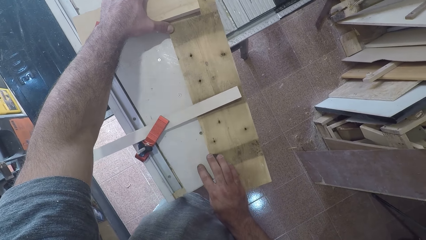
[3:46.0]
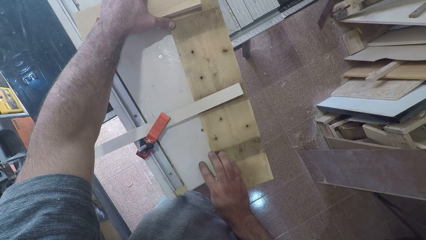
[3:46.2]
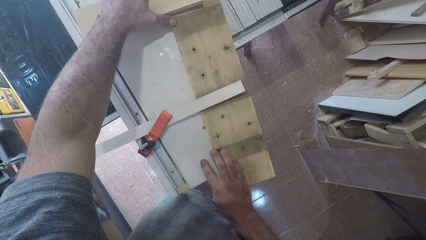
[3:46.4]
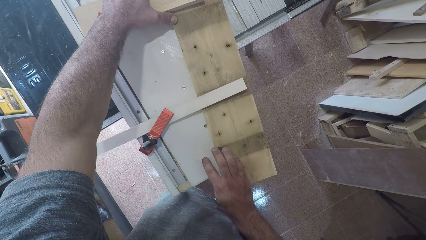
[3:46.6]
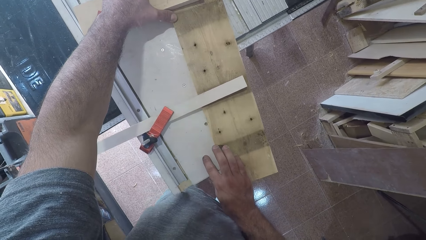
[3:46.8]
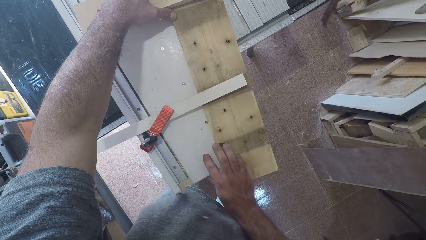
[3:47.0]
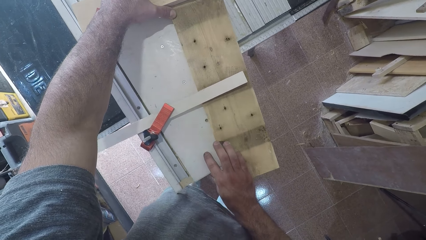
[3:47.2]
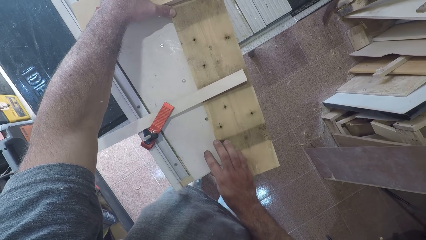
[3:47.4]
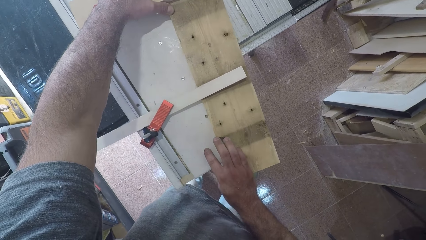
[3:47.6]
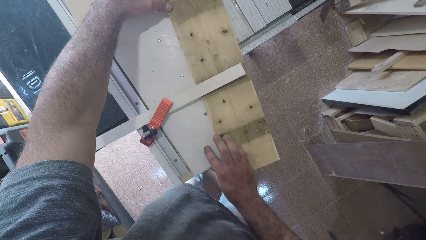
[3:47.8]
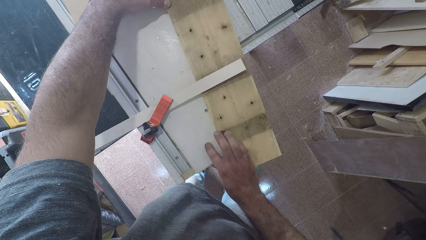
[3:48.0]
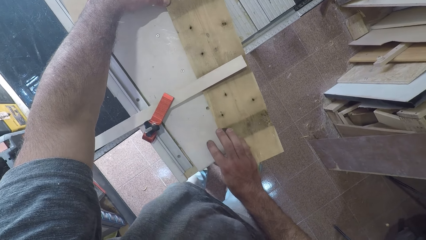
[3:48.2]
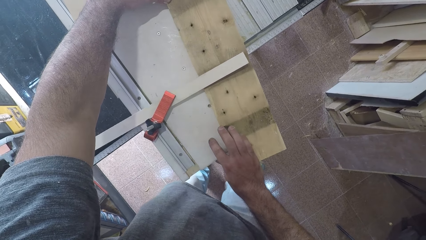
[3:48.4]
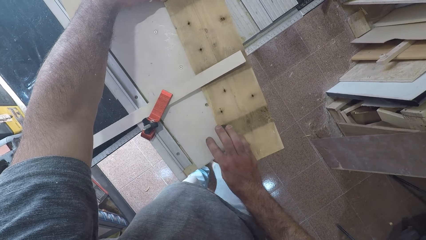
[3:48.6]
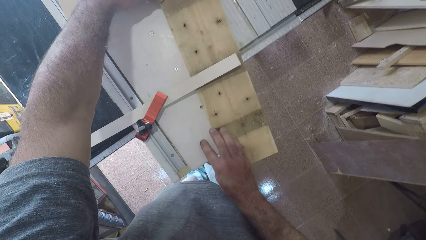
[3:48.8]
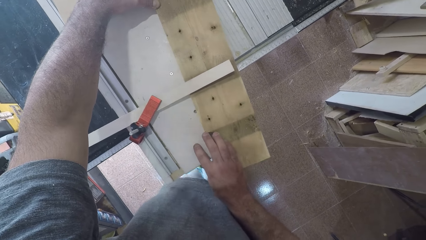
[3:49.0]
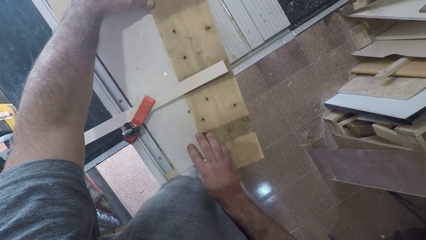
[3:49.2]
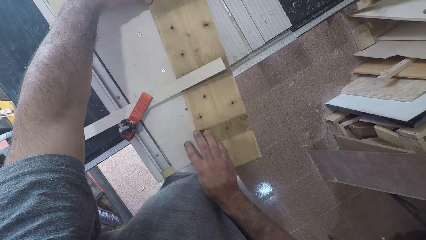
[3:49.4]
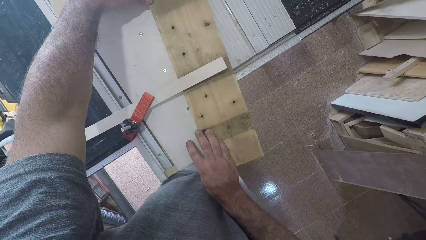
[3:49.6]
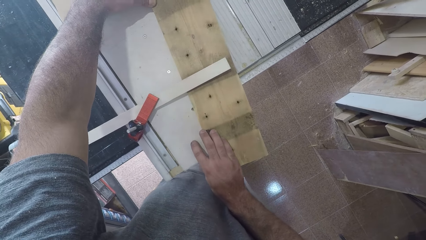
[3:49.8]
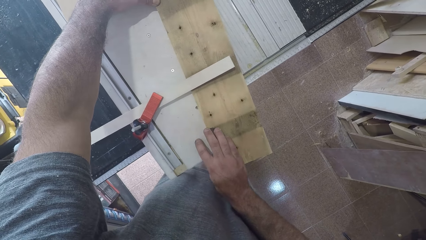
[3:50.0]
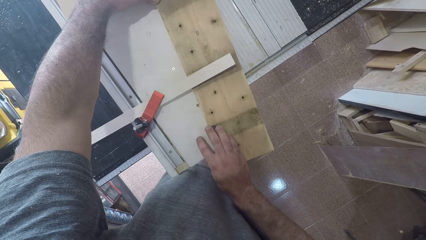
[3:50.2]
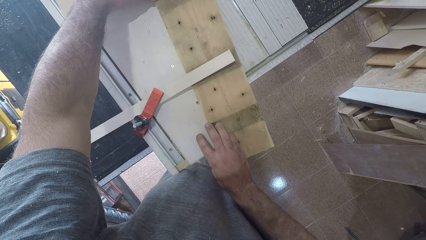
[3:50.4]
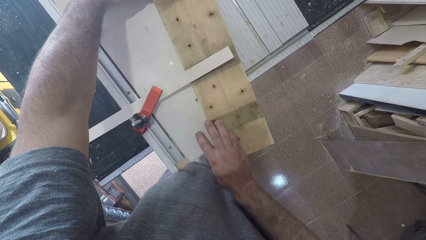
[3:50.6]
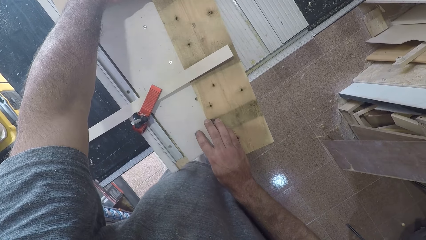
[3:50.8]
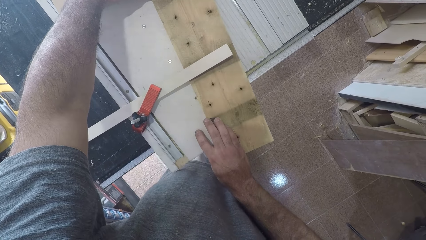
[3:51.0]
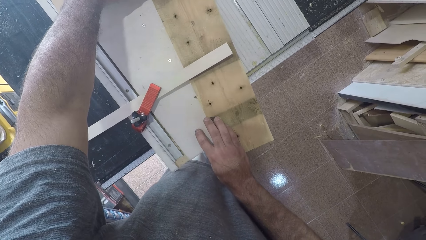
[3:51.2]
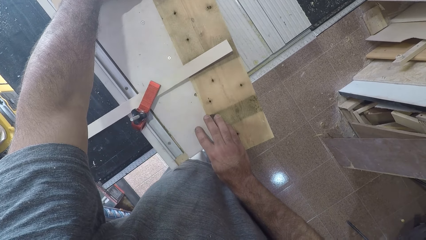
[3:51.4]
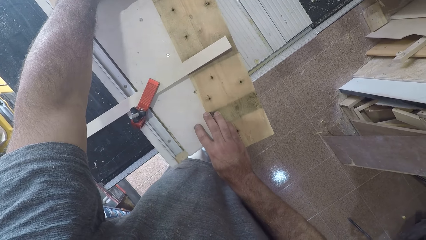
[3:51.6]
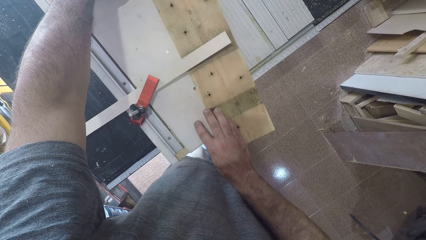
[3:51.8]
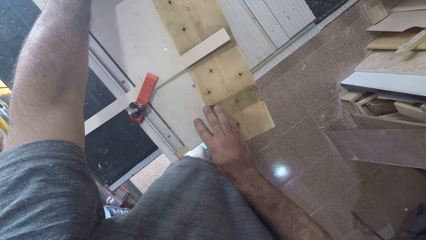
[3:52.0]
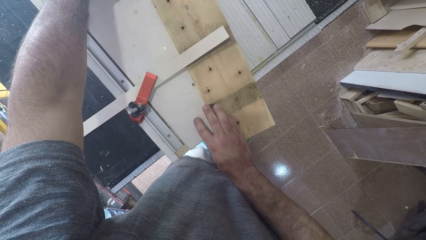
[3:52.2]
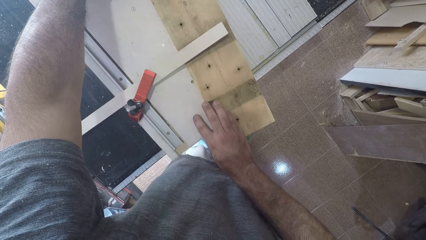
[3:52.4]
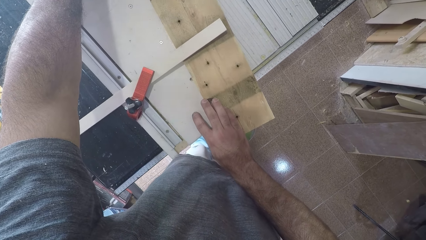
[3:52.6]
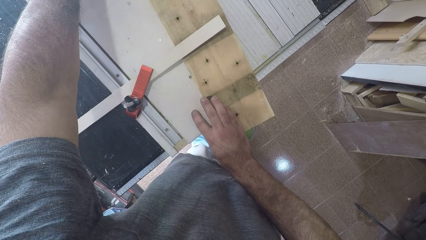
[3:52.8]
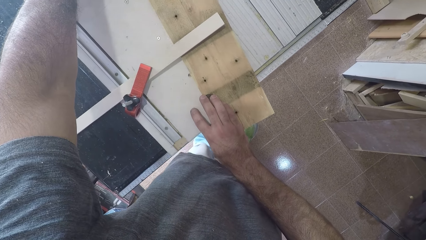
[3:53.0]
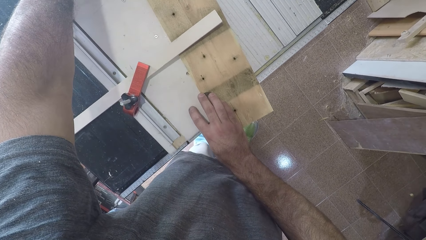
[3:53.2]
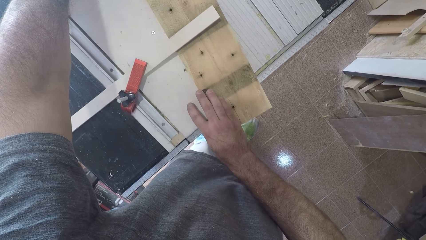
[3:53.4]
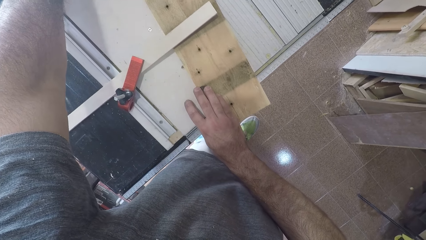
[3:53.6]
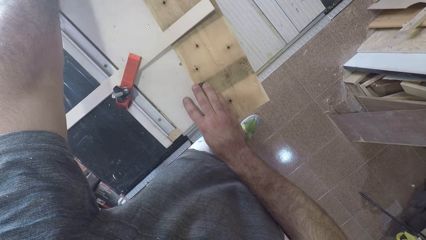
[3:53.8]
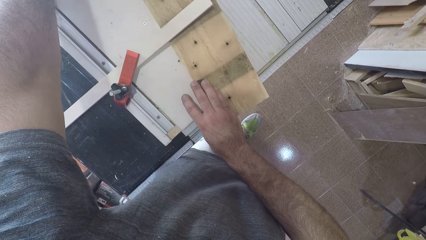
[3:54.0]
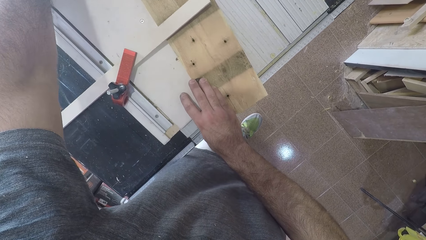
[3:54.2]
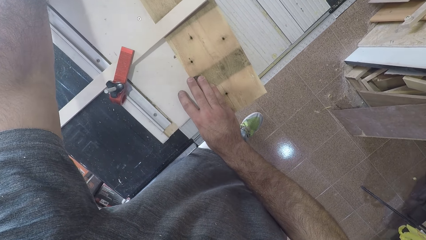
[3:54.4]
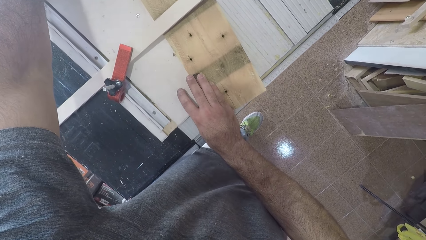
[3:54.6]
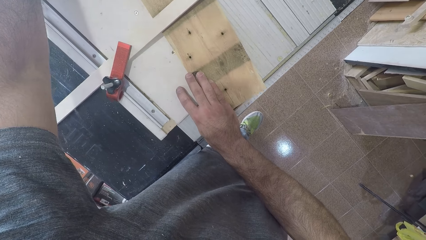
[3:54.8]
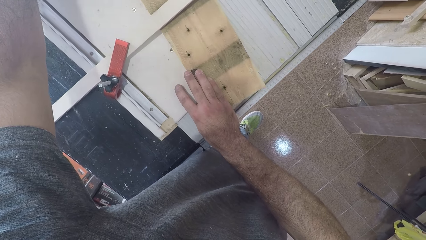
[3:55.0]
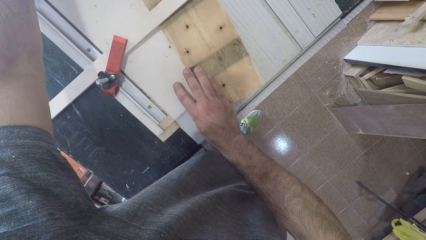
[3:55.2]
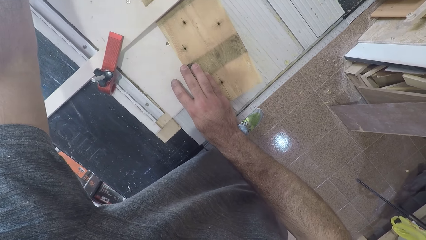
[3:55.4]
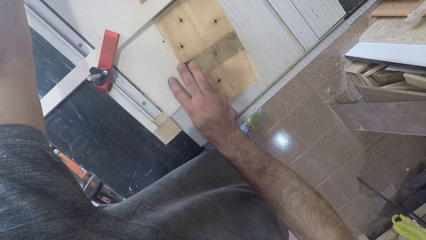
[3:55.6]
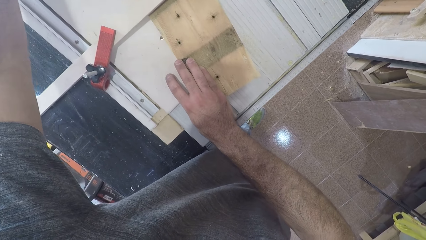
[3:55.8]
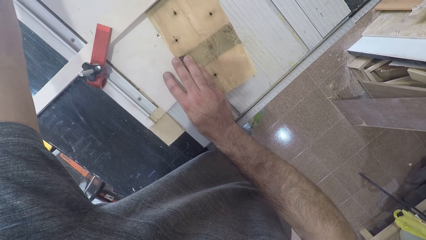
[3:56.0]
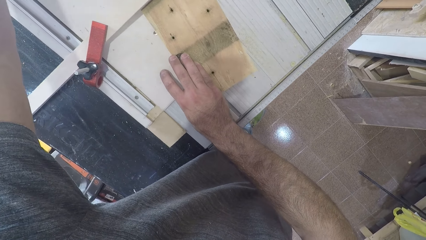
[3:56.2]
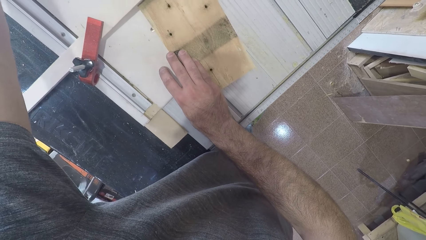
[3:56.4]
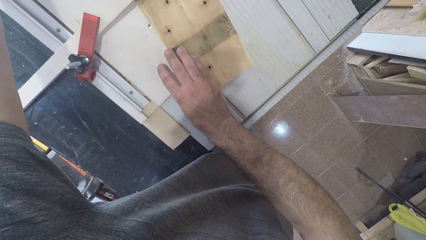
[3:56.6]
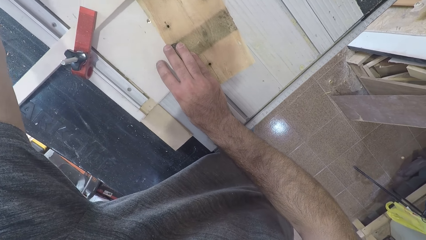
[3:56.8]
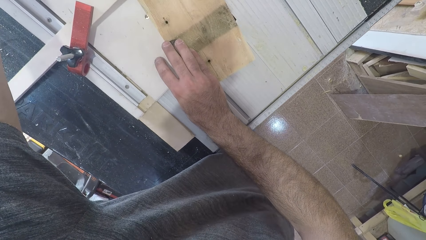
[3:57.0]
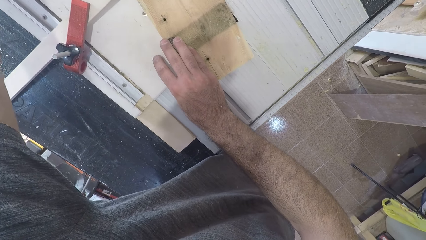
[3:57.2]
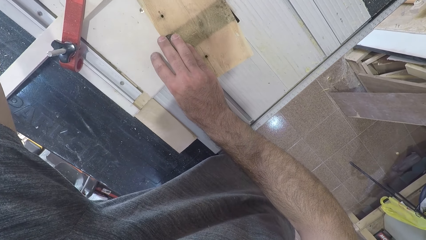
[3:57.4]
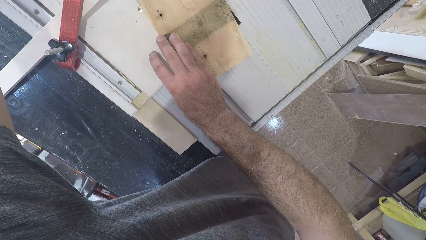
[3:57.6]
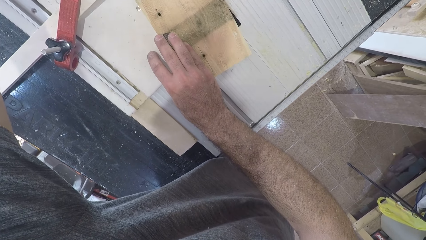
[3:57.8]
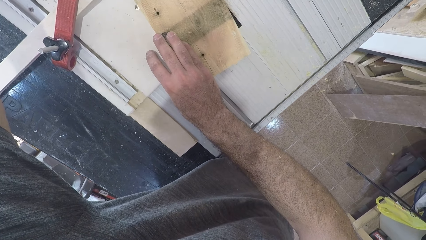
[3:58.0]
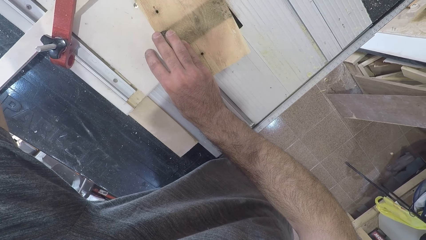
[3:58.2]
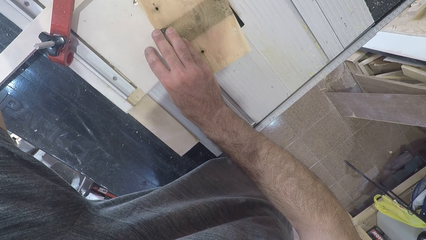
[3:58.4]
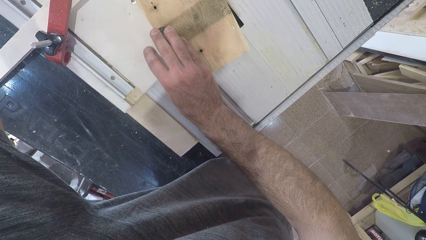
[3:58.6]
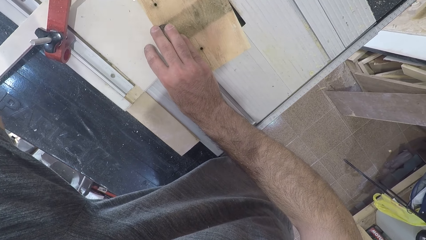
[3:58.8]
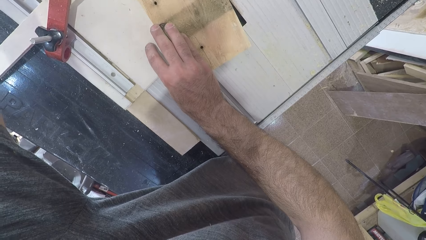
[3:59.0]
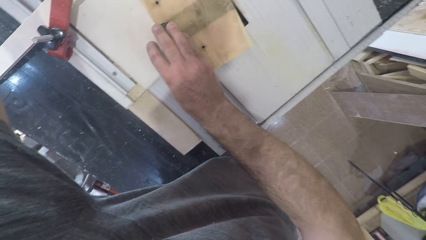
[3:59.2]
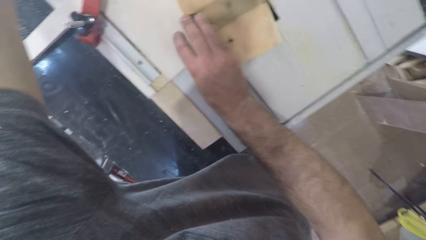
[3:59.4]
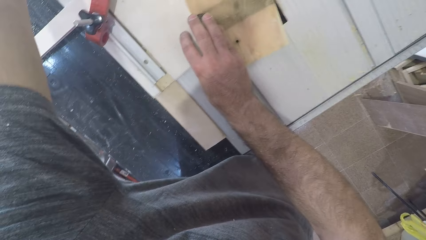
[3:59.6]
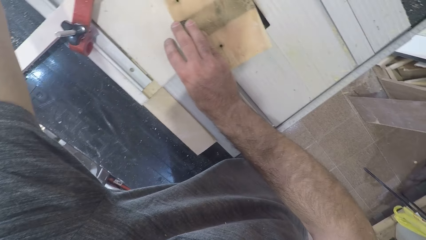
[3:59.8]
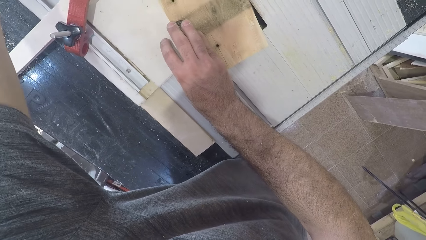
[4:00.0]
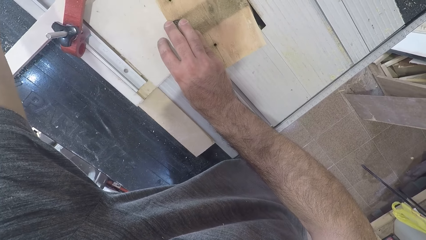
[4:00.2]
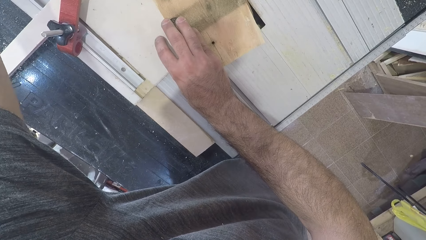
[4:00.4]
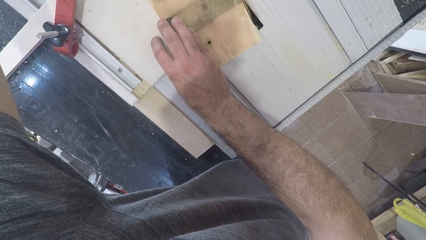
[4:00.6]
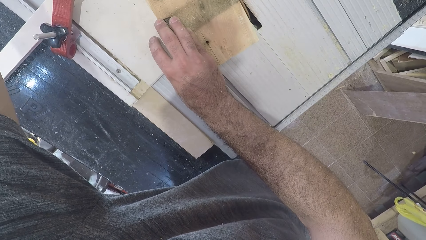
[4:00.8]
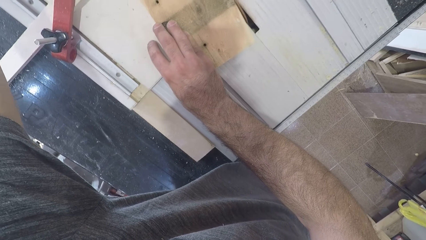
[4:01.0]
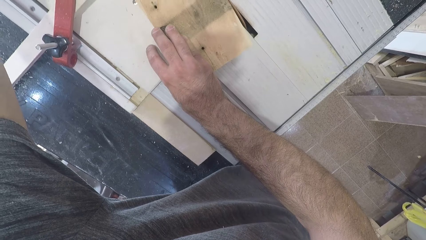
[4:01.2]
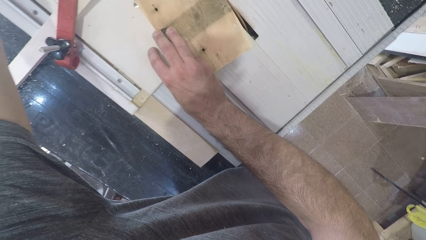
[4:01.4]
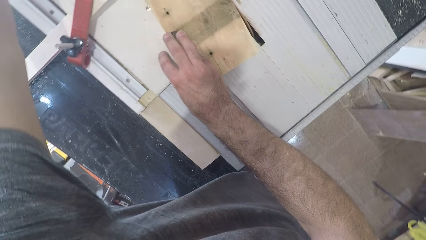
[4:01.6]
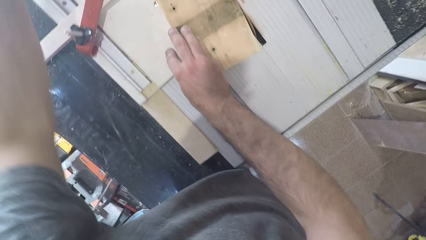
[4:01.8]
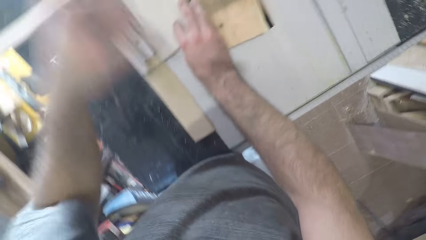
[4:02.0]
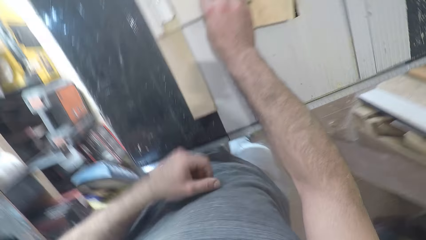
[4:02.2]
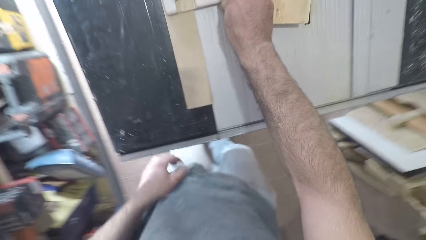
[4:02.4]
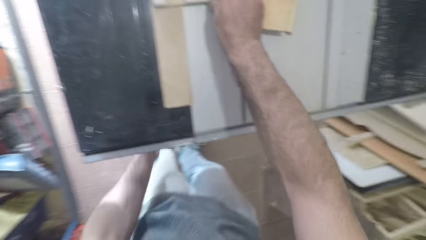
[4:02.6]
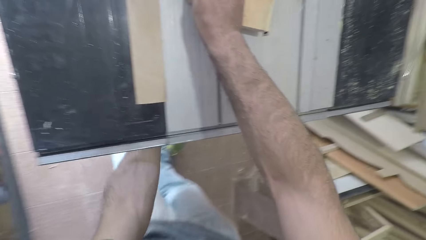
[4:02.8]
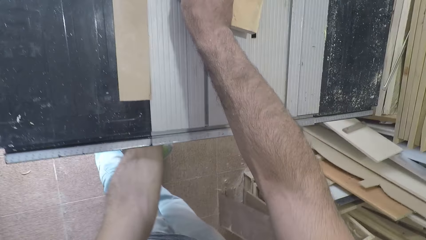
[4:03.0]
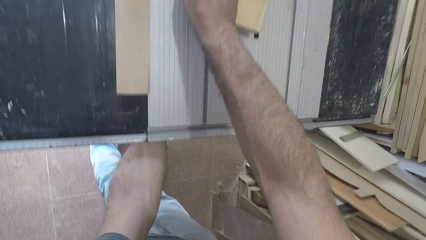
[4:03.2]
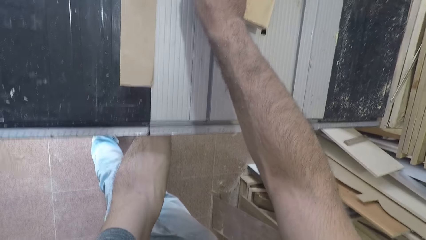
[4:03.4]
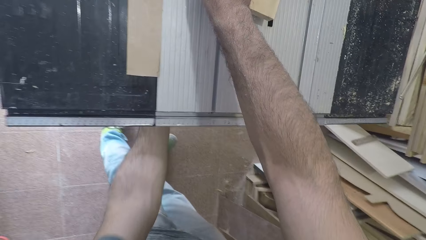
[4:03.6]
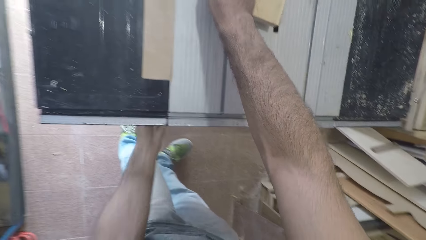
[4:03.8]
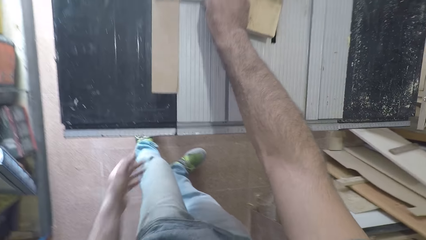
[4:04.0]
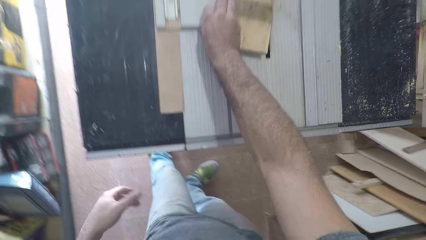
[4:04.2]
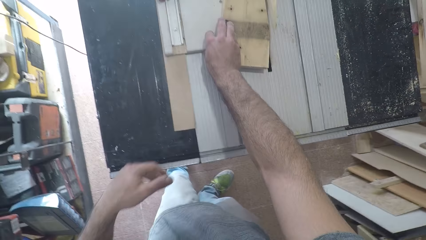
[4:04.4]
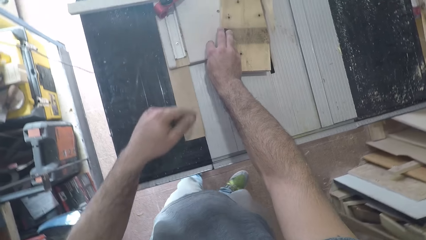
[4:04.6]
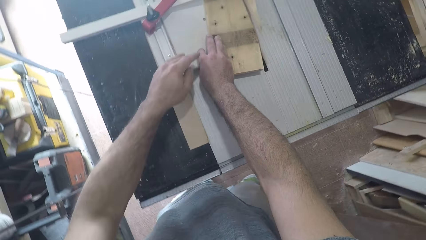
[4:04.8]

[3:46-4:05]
The camera wearer walks towards the table saw. He pushes the wood towards the table saw. He lets go of the table. He moves his left hand backward. He puts his left hand beneath the workbench. He turns off the table saw. He removes his left hand from beneath the workbench.
